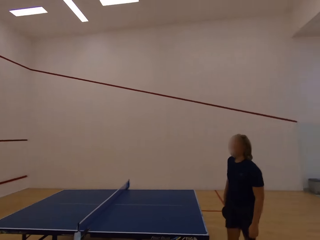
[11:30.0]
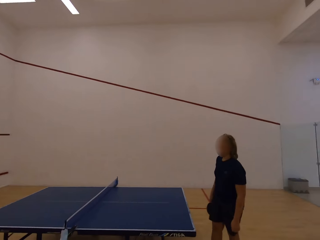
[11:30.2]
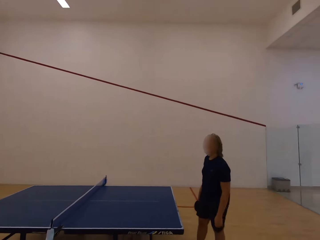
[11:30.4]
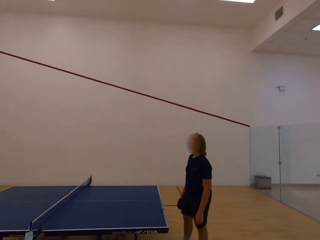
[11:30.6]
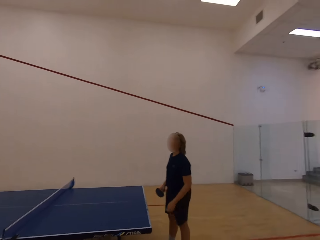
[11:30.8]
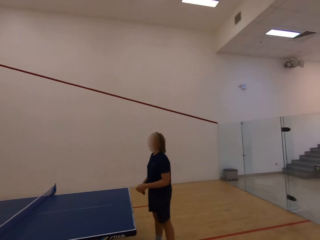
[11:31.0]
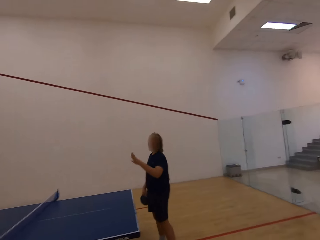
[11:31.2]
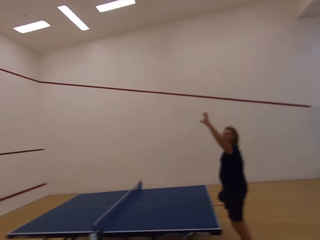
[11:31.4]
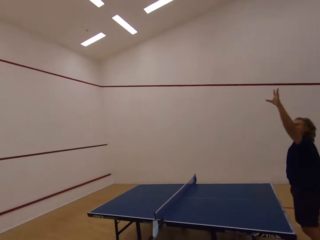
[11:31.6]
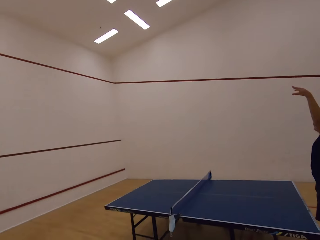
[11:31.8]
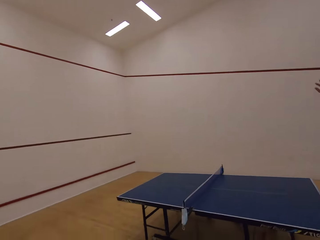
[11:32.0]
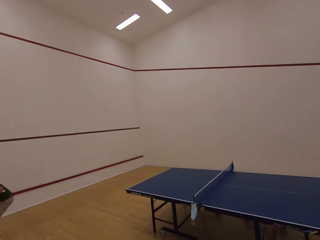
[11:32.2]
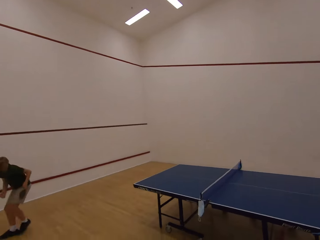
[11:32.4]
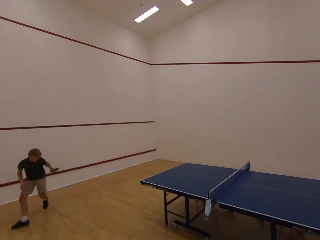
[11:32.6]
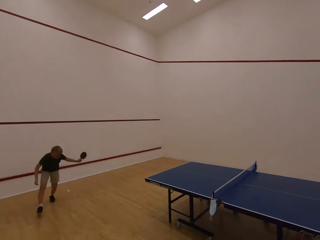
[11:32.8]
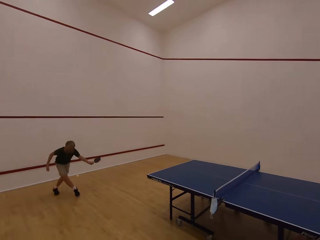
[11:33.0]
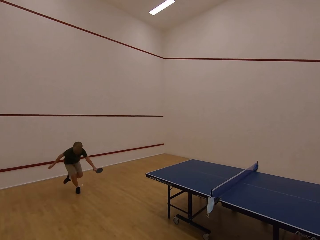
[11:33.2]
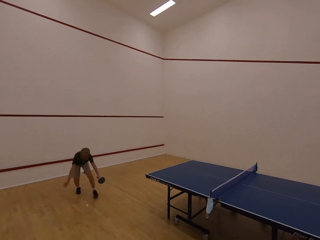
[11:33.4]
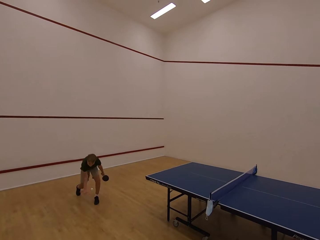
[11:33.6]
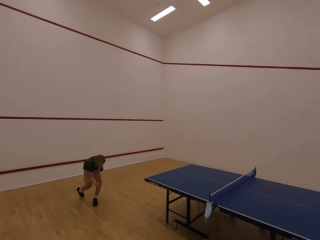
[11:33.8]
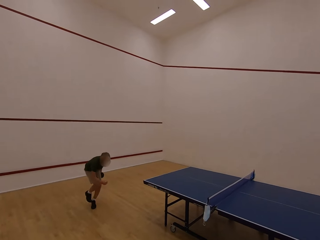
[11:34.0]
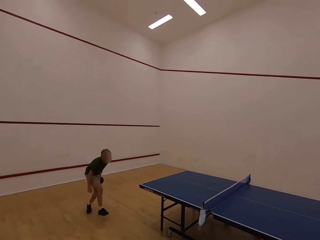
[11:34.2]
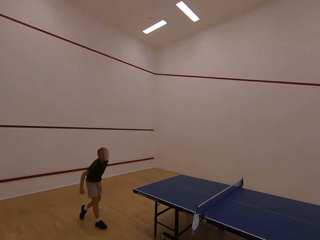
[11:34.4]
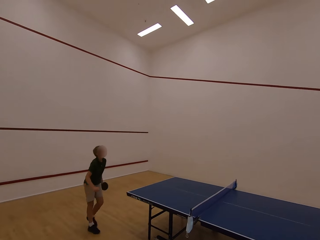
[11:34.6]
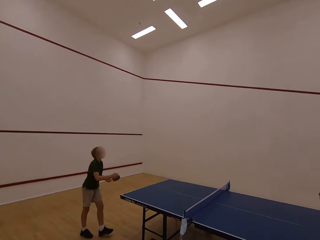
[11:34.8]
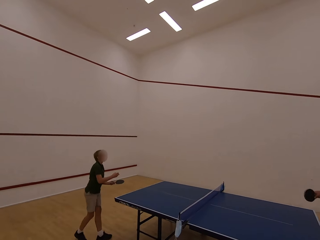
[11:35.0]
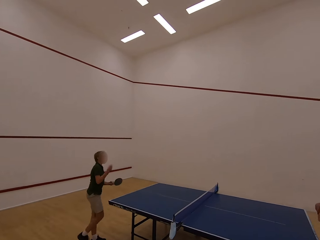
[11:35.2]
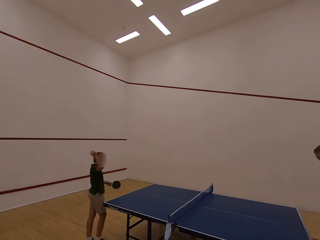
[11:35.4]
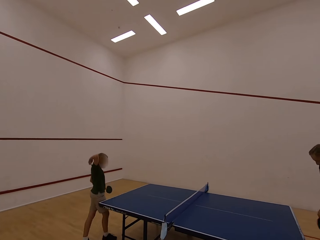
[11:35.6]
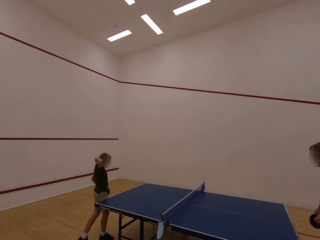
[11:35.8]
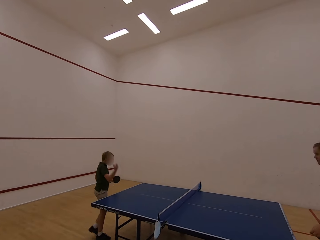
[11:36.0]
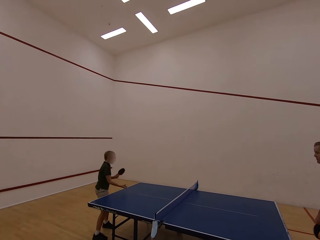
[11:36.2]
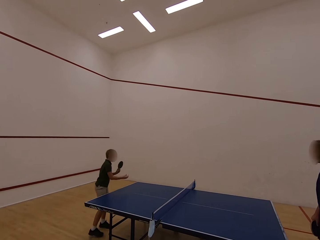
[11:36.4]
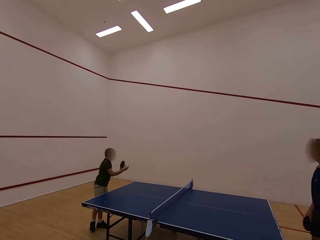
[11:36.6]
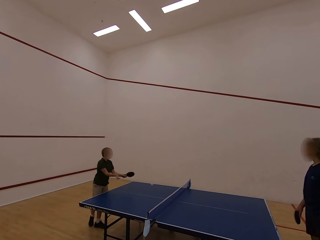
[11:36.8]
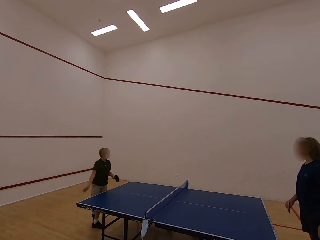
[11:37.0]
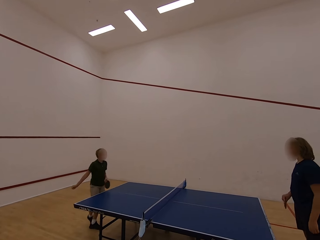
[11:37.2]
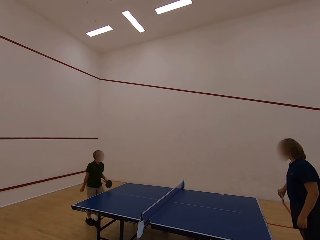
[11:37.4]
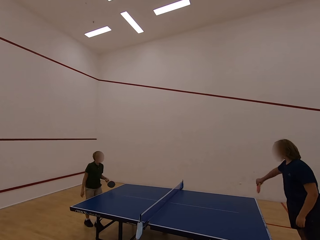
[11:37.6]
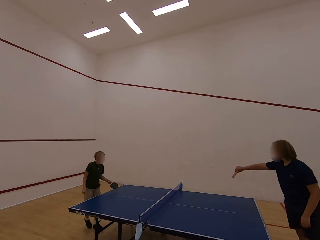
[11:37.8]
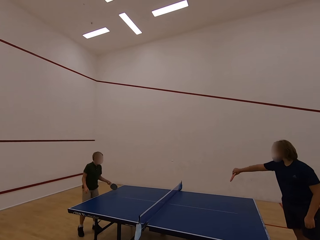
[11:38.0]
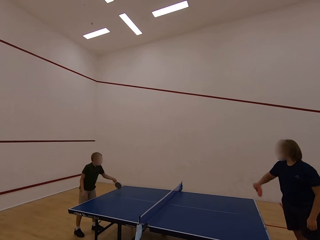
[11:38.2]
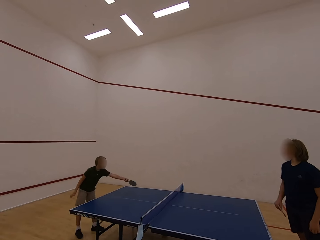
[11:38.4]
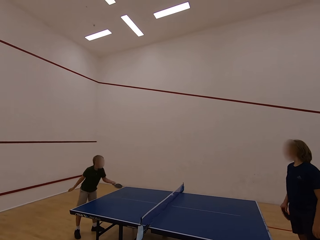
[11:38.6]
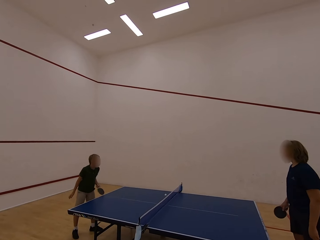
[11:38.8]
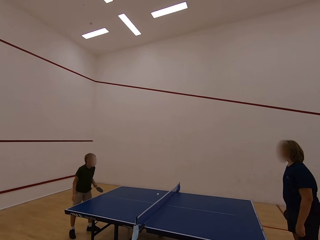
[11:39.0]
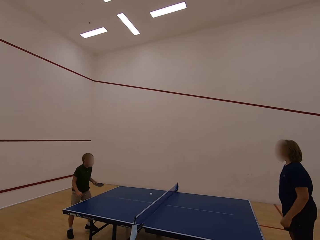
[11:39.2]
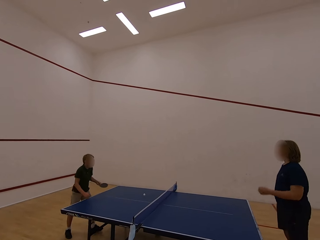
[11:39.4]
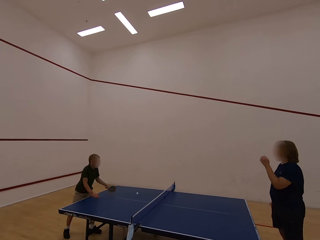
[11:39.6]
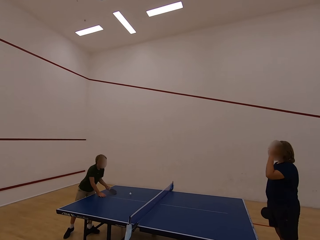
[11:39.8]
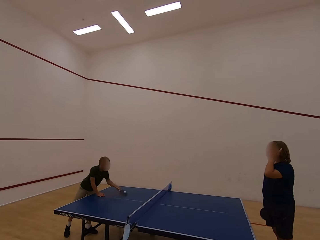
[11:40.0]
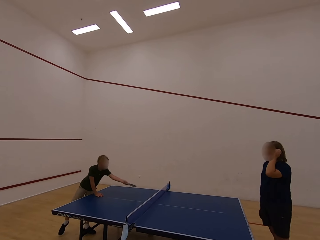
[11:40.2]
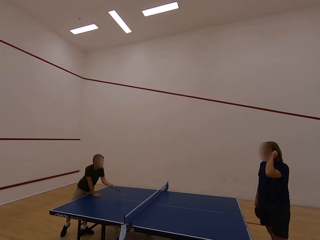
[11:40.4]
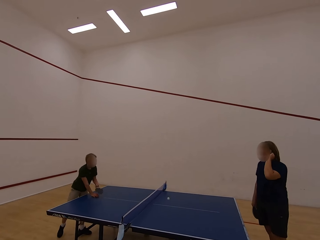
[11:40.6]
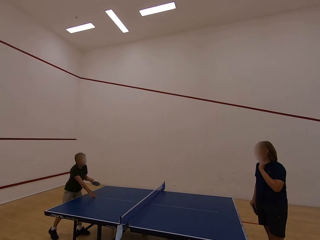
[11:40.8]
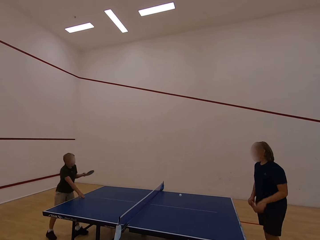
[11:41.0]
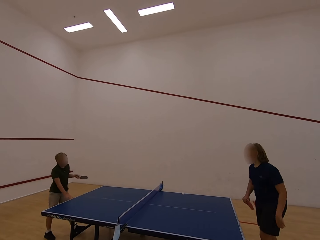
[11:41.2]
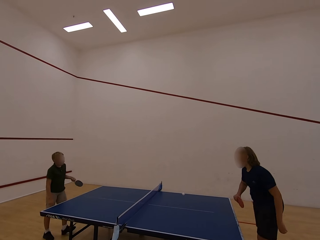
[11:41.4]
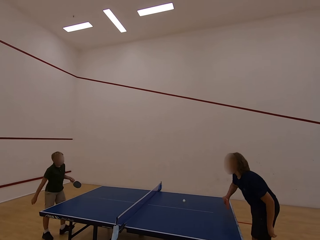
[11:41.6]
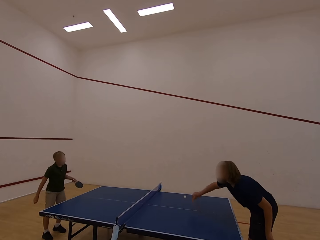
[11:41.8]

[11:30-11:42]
The camera wearer stares at a woman. The woman swings both hands. A boy walks in the room, holds the ball with the right hand, walks in the room, plays table tennis and hits the ball towards the woman. The woman plays table tennis and hits the ball towards the boy. The boy hits the ball towards the woman. He hits the ball towards the woman again.

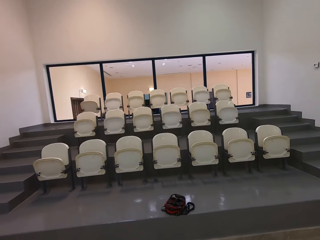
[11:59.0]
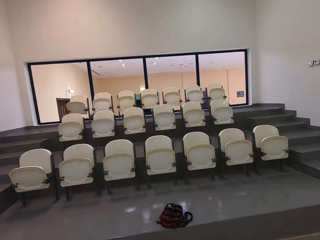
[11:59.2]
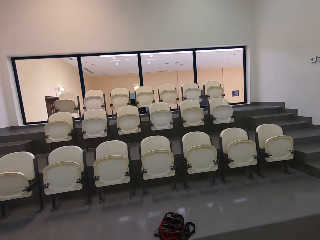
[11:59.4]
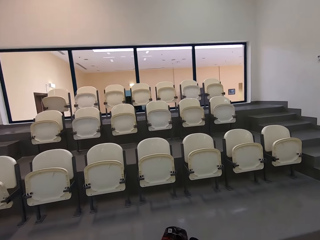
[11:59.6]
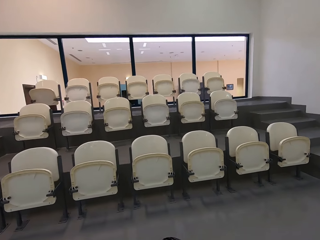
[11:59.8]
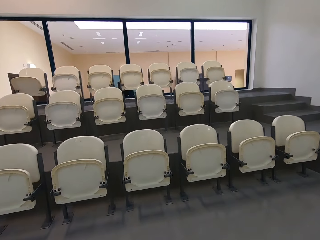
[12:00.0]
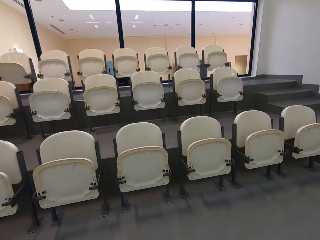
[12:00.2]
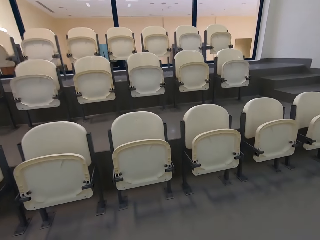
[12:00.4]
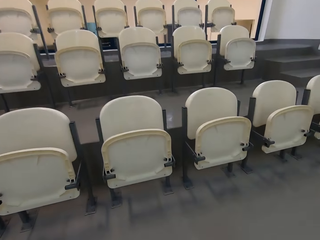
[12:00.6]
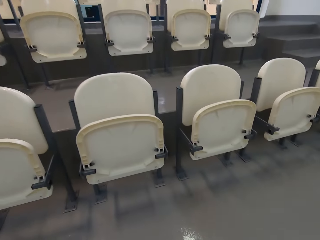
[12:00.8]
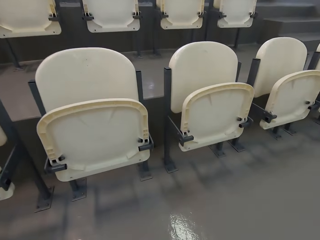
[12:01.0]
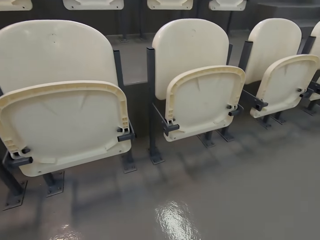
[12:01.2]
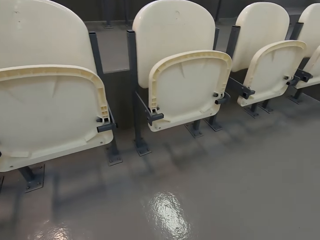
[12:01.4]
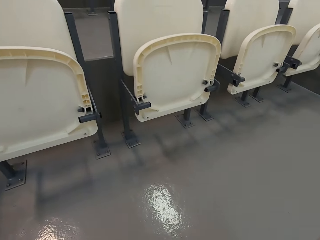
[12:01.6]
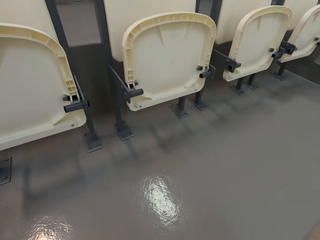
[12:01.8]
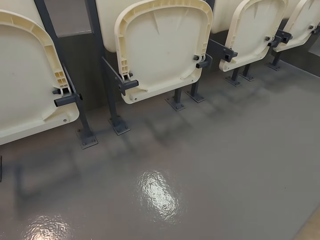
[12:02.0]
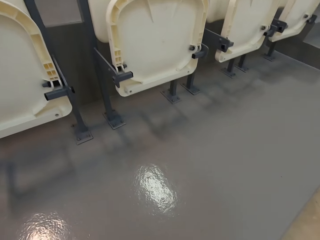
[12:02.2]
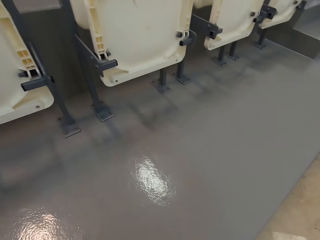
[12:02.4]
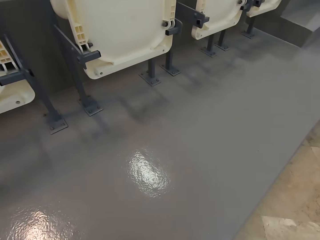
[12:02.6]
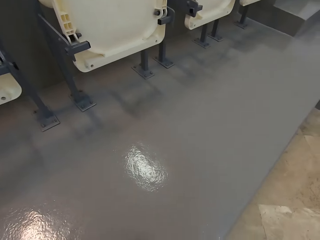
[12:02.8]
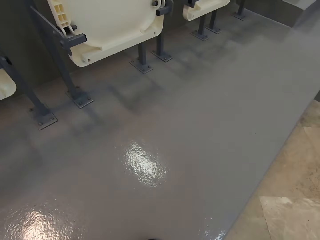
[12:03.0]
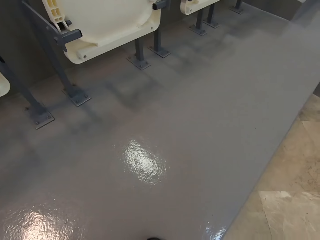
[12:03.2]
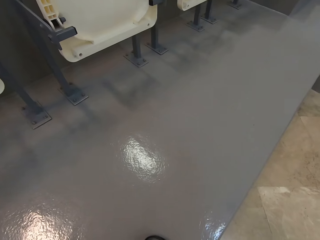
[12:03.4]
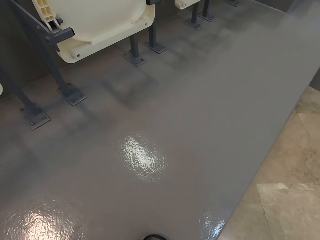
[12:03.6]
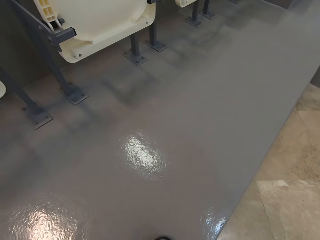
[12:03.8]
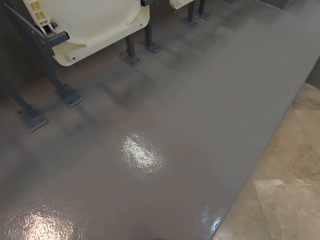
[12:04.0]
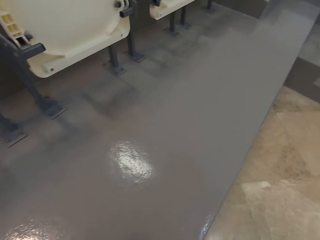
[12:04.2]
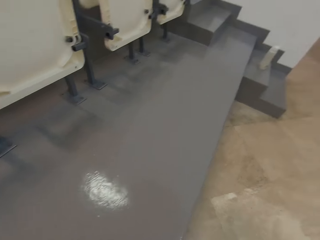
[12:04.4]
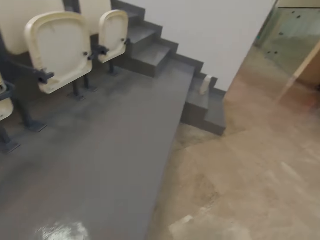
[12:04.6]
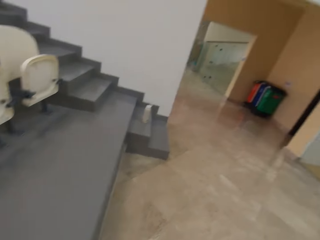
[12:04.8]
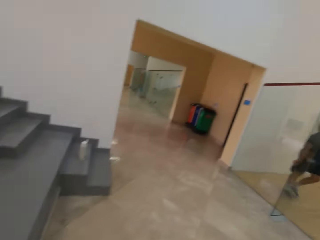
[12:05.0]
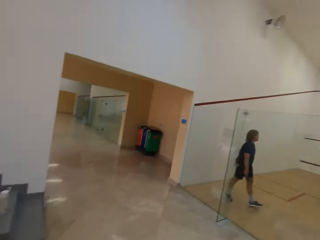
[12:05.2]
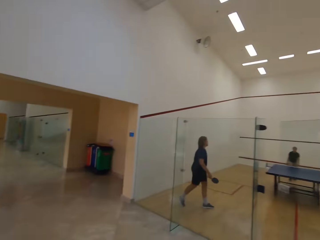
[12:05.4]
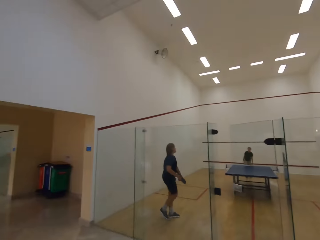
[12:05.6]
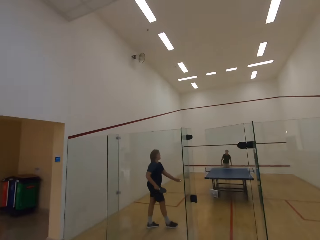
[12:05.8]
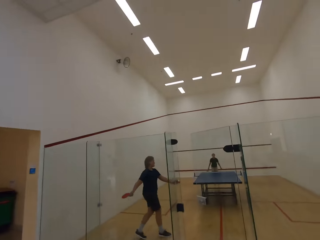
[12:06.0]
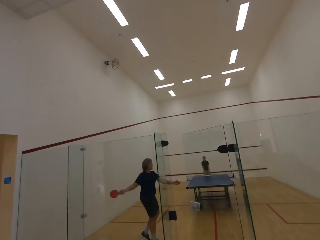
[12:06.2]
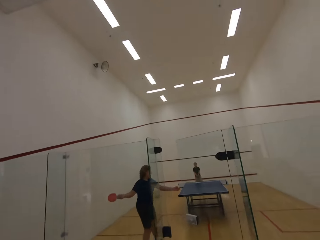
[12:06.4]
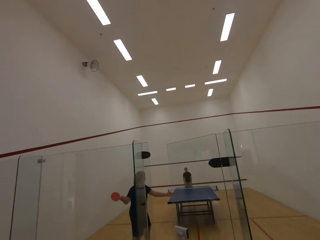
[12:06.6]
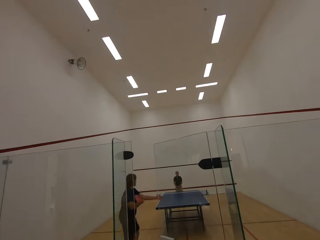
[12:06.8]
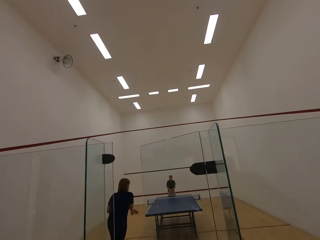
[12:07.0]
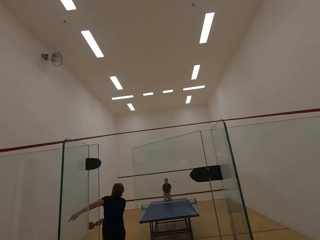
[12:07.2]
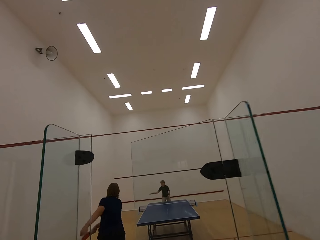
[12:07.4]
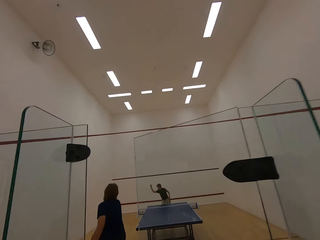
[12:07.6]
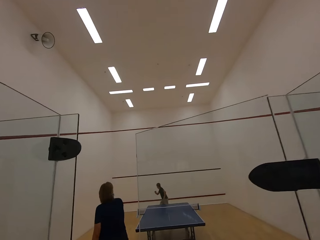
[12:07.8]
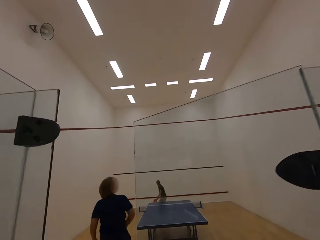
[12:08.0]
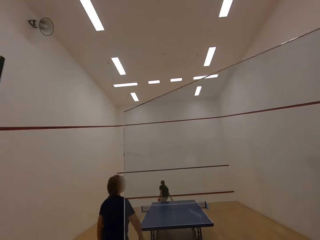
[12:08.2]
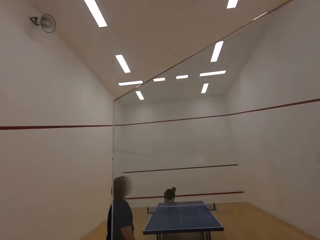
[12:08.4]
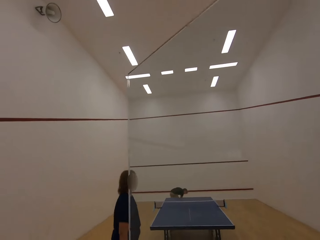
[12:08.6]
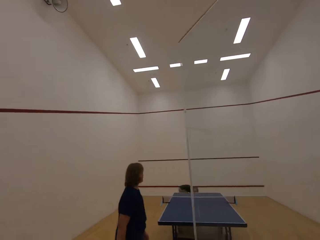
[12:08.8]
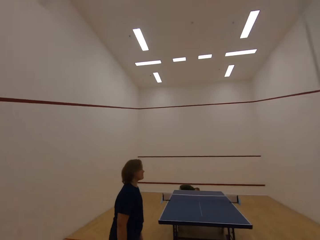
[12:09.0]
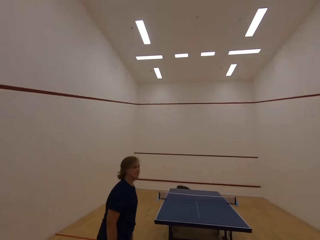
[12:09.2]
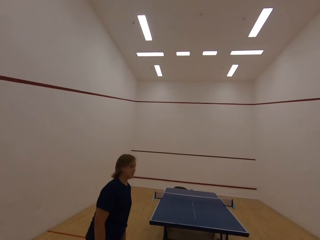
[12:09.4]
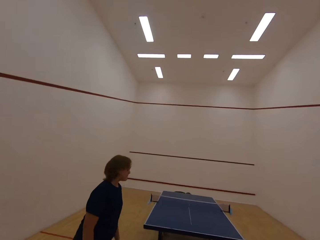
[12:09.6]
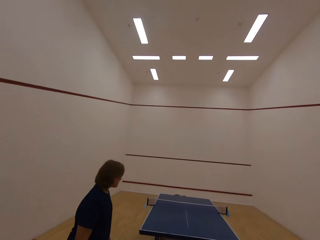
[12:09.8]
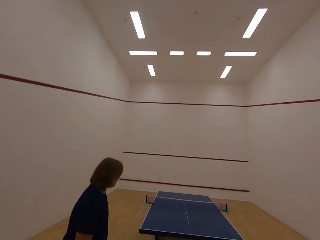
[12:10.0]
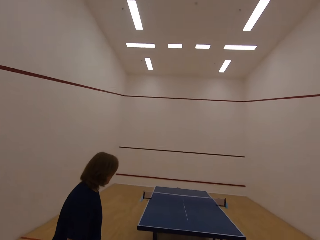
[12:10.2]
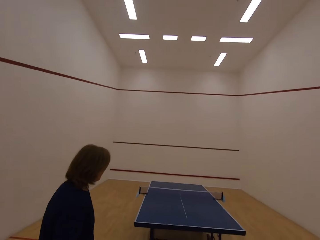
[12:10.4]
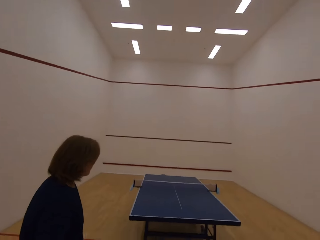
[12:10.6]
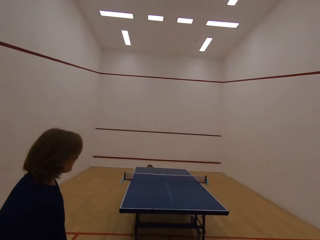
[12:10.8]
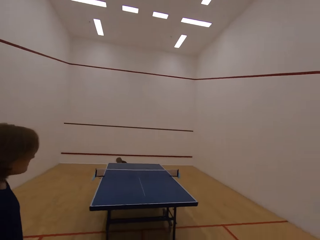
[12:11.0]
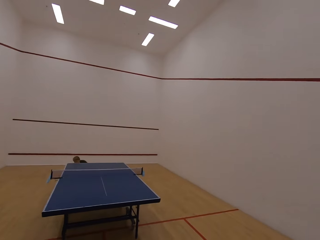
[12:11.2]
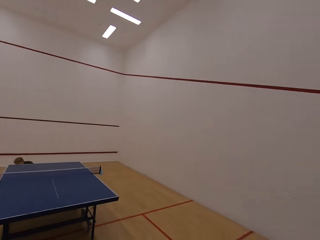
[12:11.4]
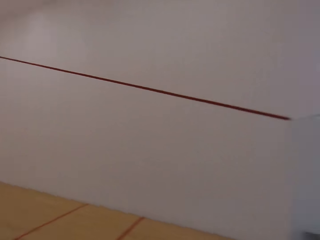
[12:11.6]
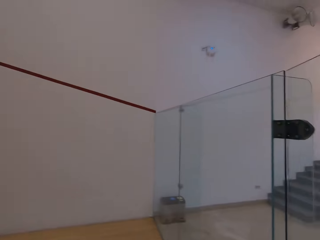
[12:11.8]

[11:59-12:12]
The camera wearer picks up something. They walk in the room. A woman walks in the room, plays table tennis and hits the ball towards a boy. The boy walks in the room and picks up the ball.
